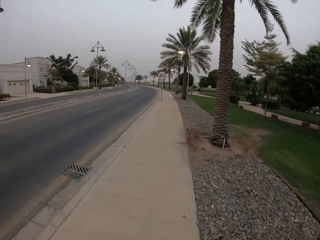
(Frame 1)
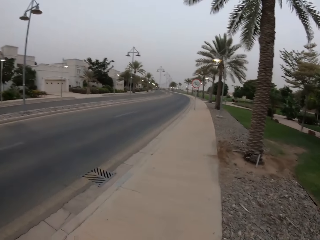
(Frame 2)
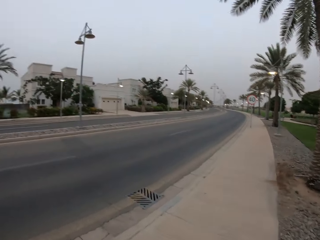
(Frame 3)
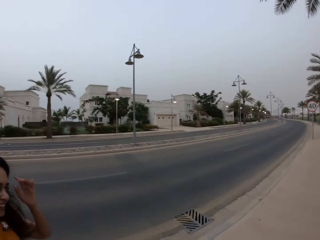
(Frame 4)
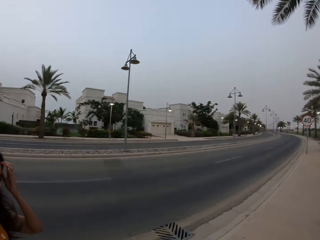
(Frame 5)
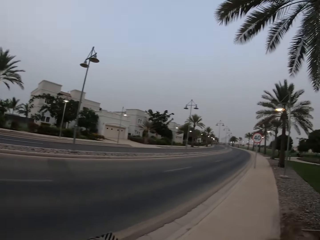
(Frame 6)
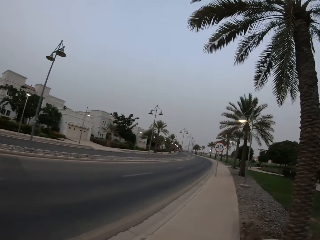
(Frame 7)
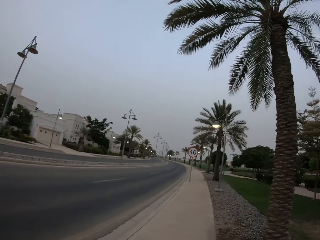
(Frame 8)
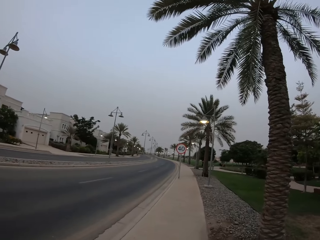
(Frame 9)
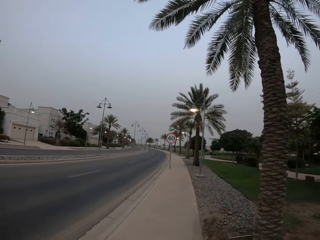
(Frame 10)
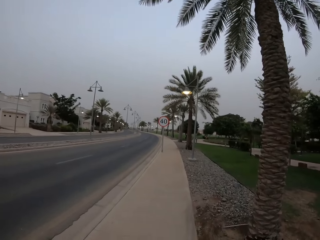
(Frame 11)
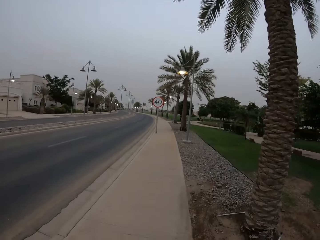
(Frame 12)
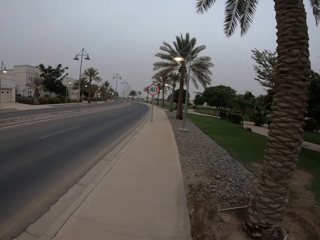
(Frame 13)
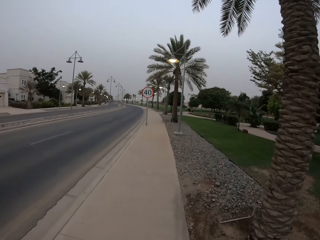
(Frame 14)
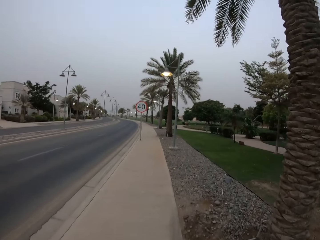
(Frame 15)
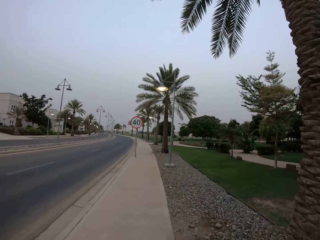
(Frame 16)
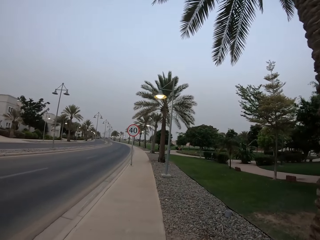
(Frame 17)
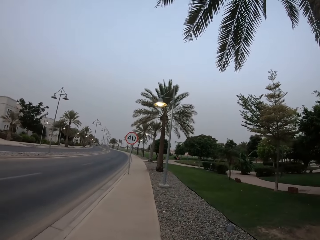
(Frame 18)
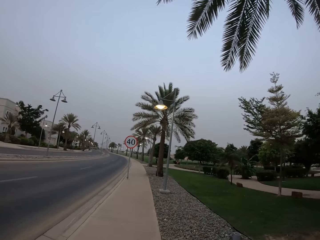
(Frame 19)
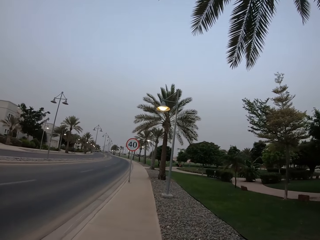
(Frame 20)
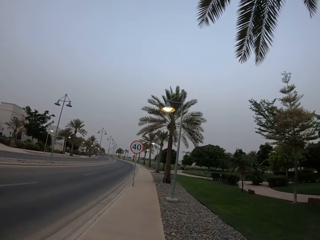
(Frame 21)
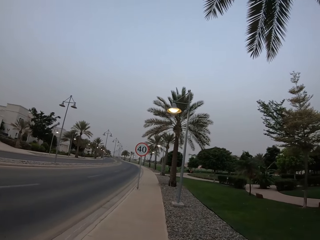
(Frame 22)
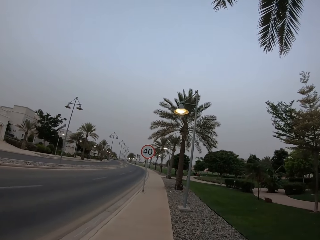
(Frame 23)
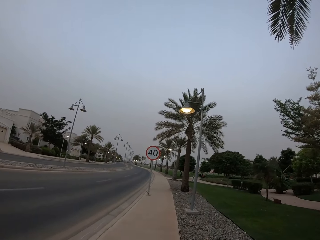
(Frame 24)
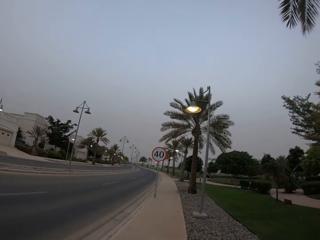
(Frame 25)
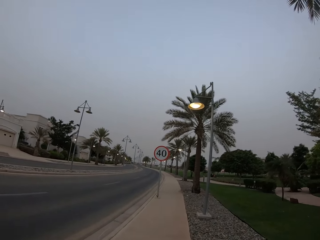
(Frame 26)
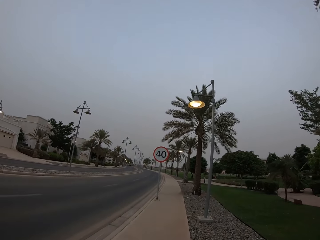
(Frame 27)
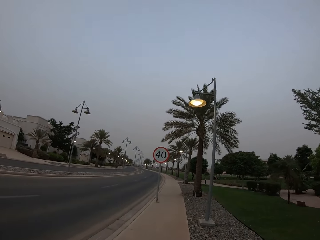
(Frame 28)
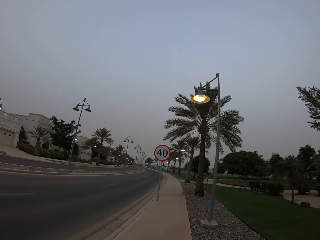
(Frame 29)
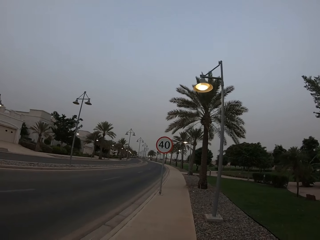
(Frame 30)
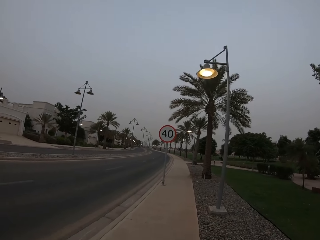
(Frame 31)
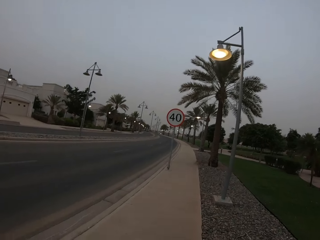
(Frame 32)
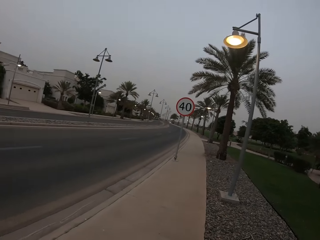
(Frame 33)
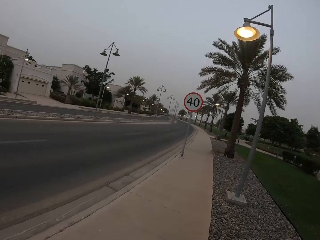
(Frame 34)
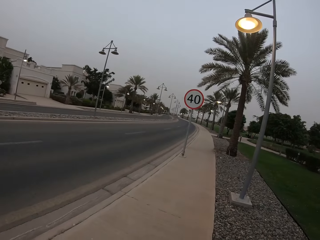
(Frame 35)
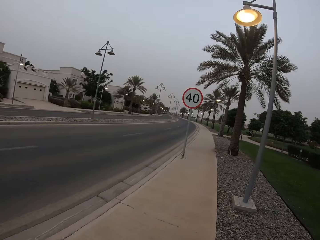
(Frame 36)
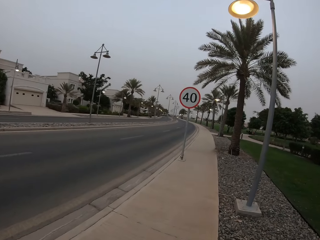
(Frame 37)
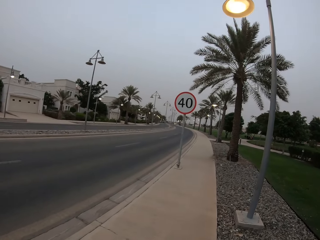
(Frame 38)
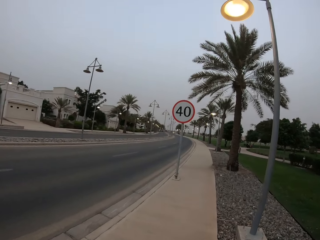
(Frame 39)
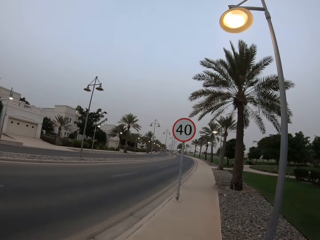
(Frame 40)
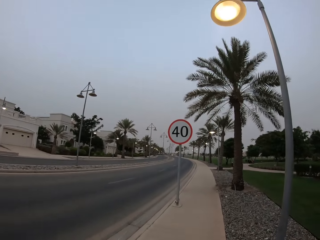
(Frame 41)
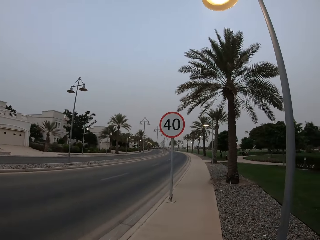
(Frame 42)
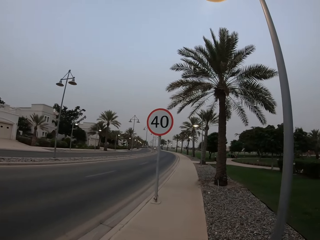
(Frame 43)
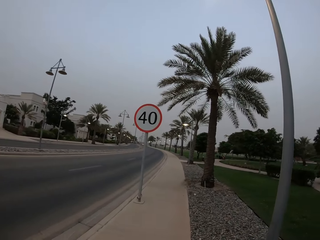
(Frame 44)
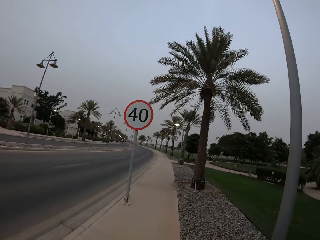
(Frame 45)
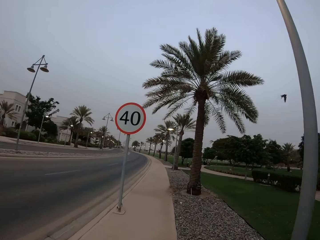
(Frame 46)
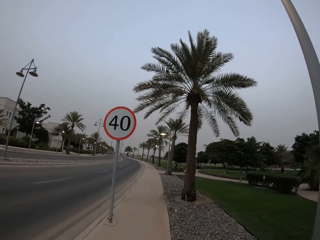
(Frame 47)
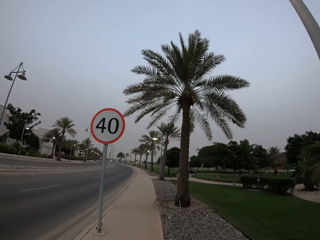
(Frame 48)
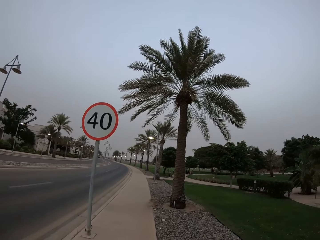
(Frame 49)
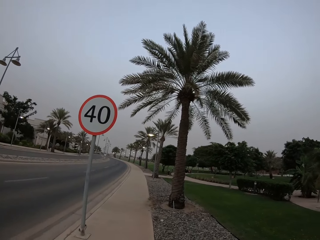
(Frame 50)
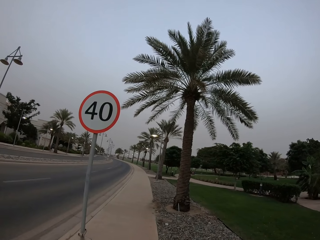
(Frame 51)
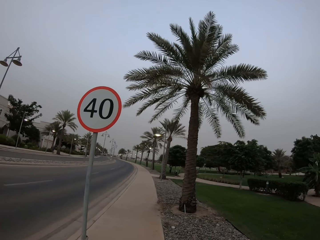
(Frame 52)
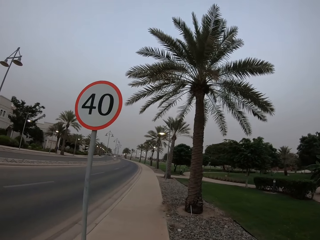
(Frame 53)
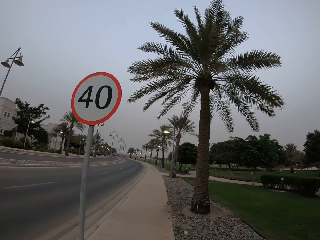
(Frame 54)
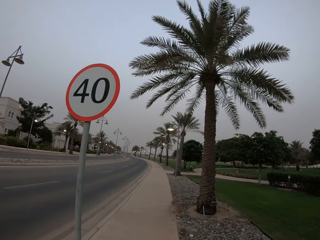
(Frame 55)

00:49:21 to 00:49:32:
The camera wearer looks around. They walk around.

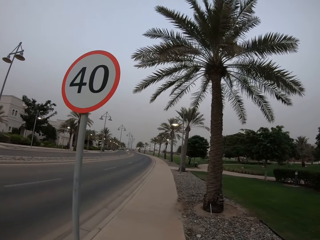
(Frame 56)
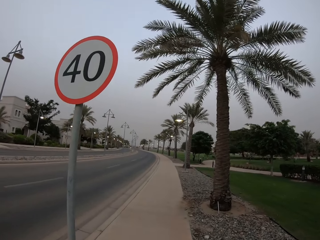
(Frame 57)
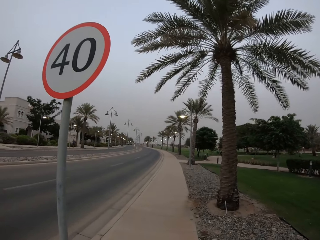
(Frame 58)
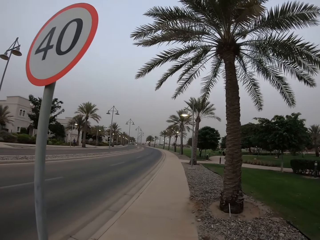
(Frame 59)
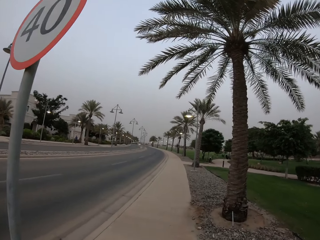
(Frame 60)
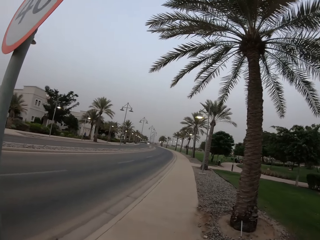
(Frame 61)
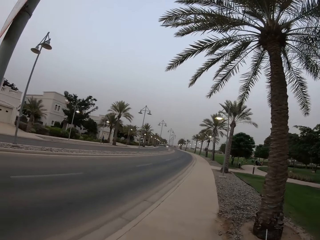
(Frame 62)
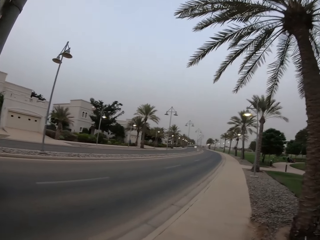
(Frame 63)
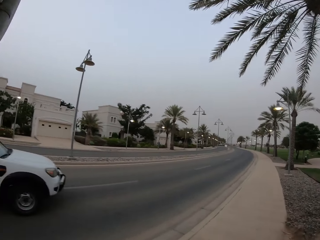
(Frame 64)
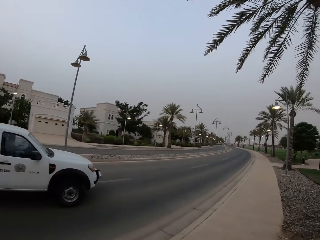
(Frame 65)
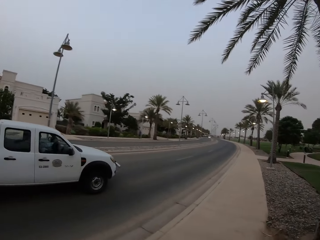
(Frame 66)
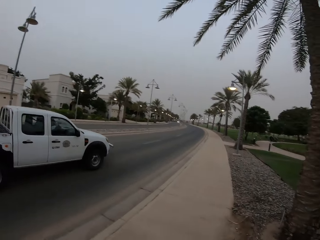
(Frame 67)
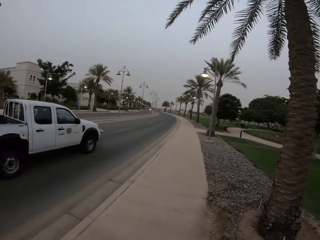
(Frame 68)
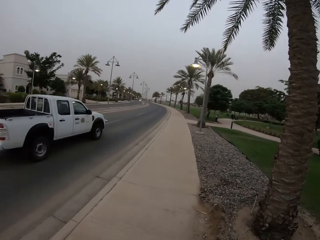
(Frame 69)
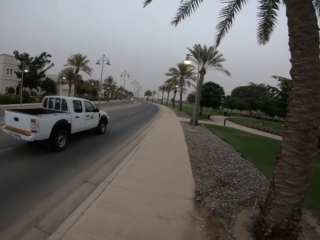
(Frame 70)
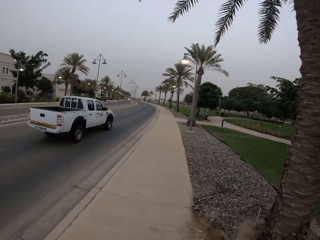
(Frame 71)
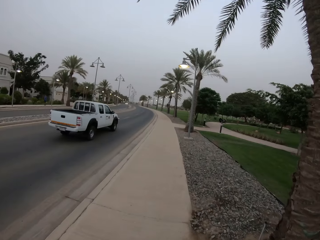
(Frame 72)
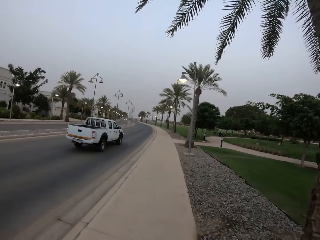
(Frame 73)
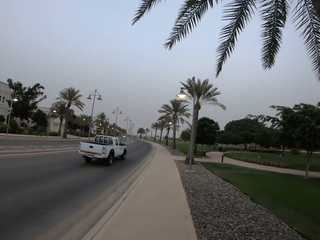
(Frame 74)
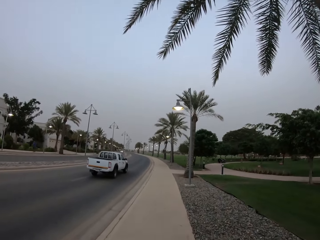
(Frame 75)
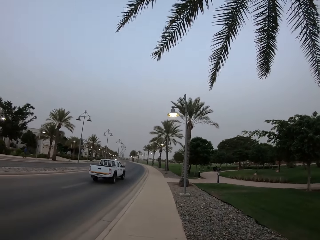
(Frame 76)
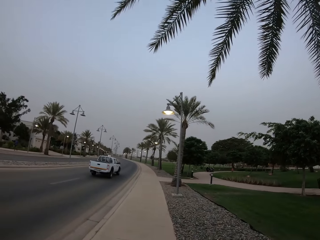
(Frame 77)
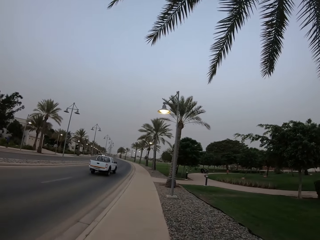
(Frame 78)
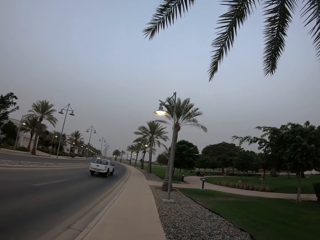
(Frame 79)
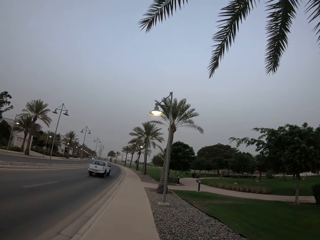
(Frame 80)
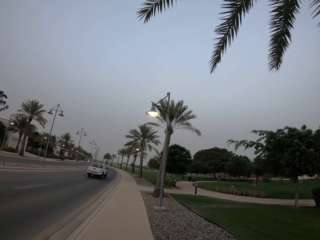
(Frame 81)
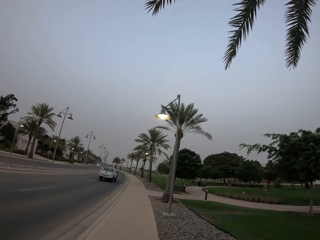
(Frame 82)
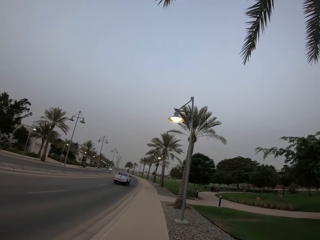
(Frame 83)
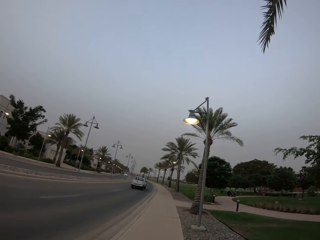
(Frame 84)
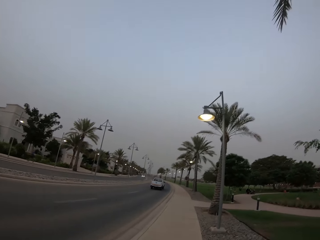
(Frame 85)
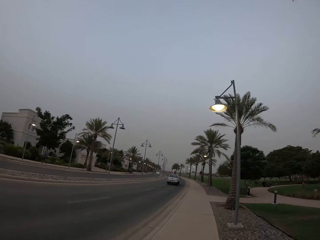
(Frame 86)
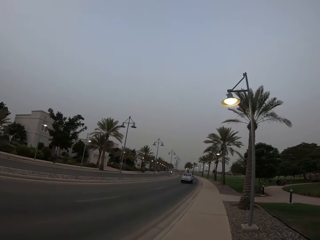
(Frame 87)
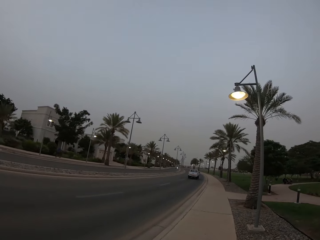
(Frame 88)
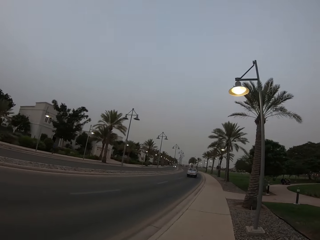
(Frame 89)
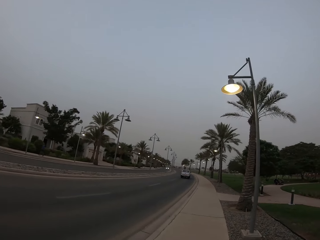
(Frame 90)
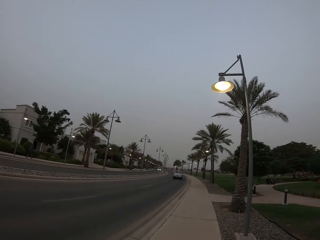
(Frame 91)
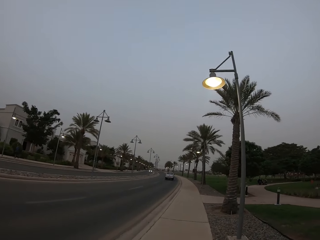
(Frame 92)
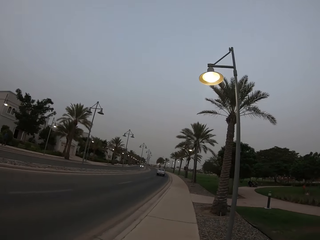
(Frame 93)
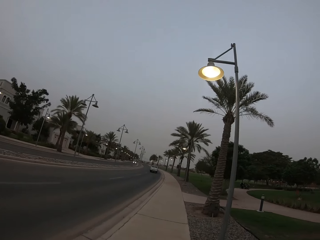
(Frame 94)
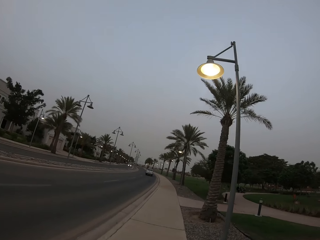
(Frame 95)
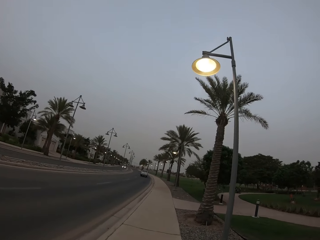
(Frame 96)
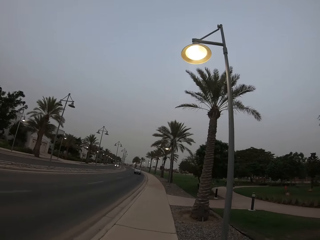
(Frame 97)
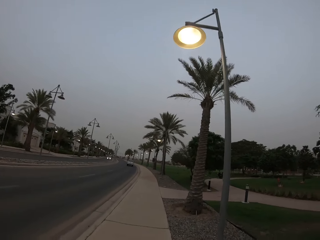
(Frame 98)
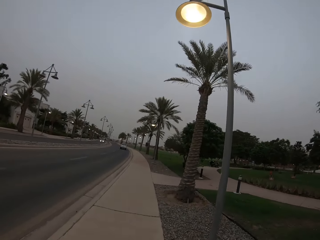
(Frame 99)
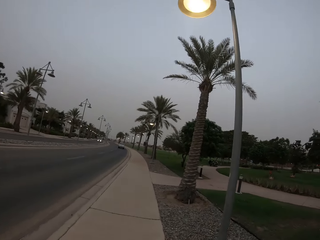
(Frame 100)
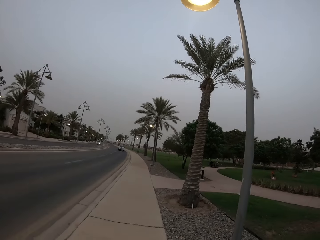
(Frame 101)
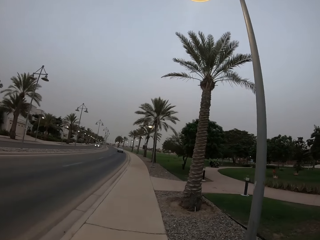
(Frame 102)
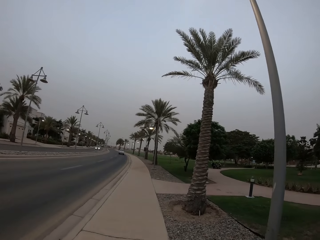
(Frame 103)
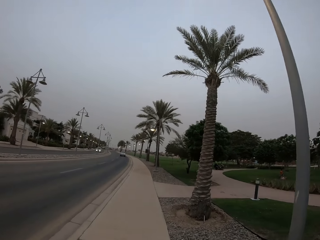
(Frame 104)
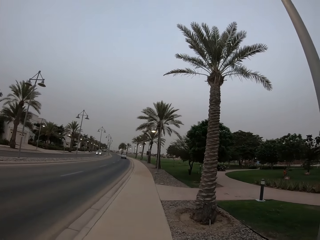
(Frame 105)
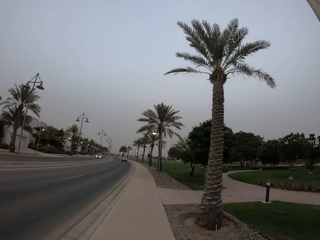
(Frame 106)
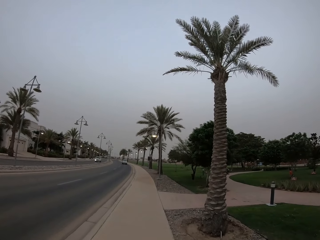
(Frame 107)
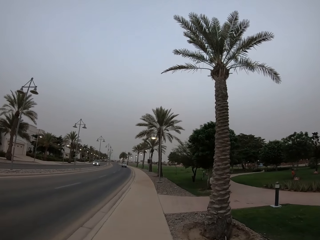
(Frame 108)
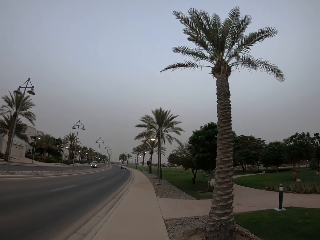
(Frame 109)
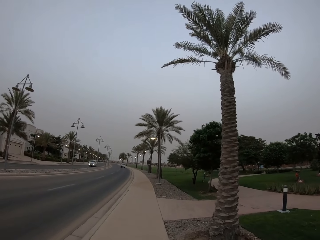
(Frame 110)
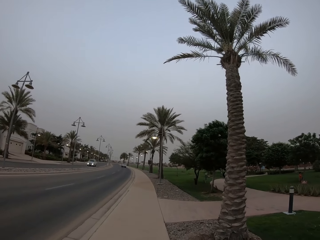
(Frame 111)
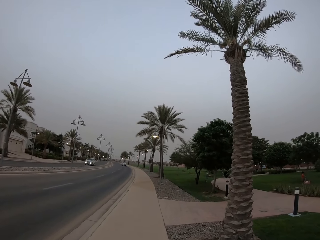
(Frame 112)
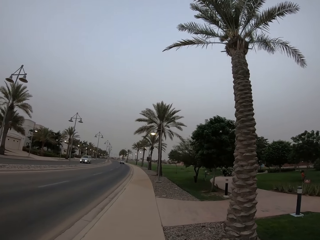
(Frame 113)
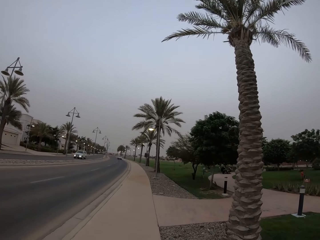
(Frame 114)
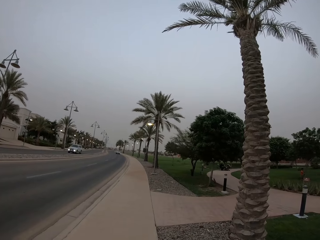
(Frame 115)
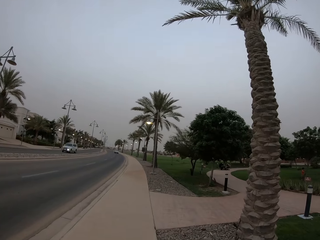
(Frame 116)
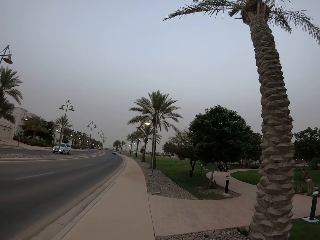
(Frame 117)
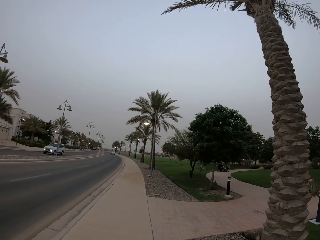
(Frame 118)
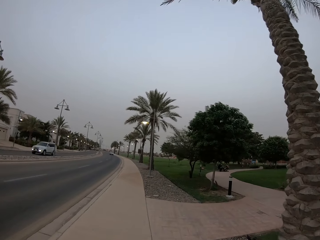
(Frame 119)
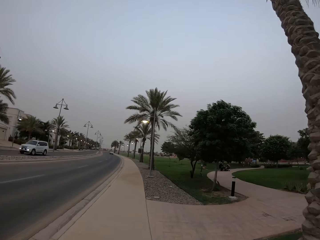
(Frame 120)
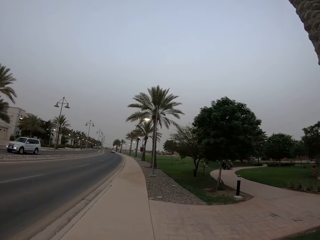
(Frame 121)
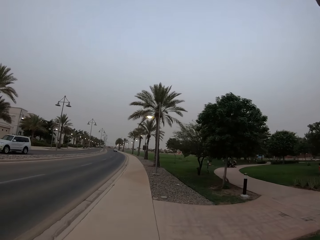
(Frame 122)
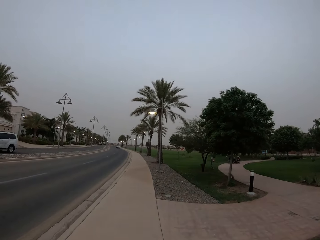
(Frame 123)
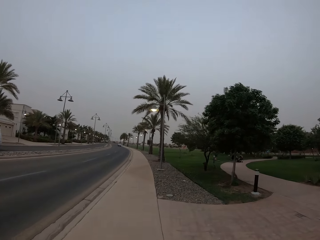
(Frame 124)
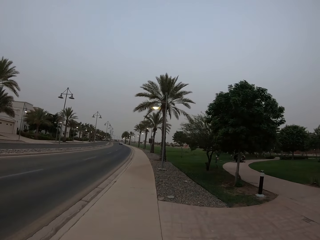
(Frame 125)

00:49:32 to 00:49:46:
The camera wearer looks around. They walk around.
